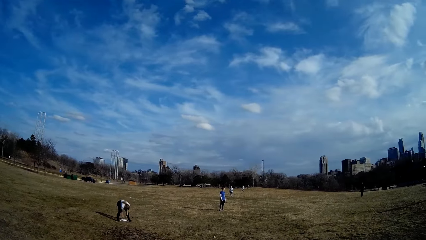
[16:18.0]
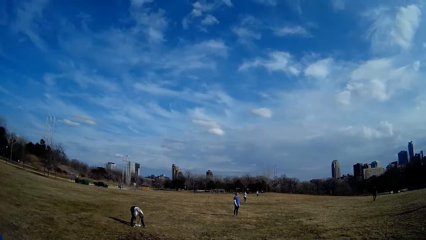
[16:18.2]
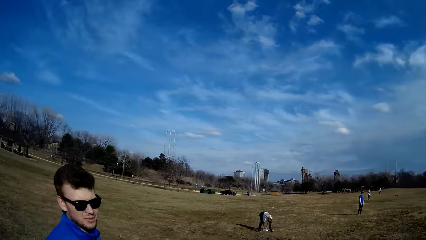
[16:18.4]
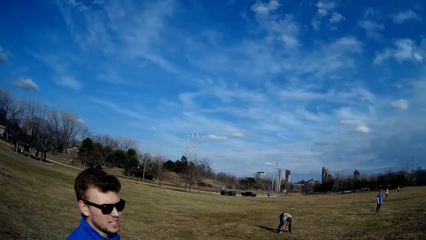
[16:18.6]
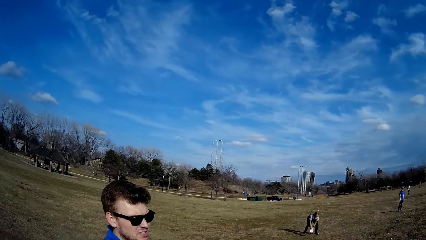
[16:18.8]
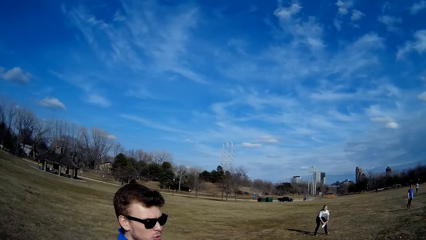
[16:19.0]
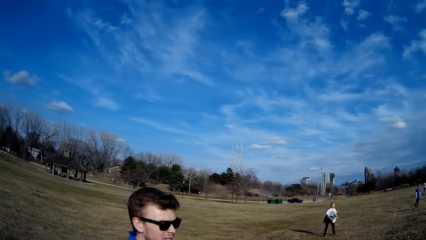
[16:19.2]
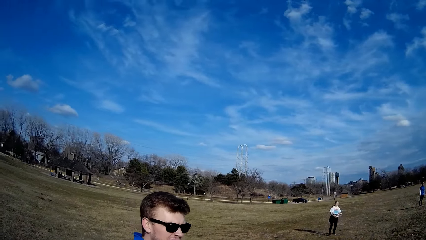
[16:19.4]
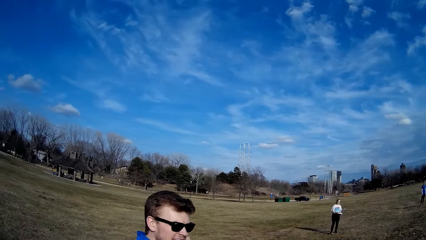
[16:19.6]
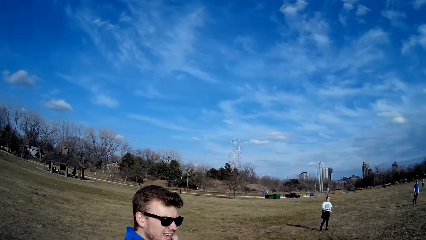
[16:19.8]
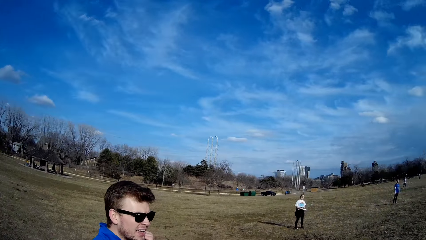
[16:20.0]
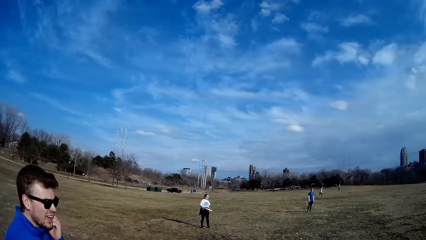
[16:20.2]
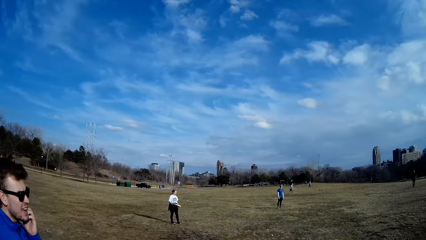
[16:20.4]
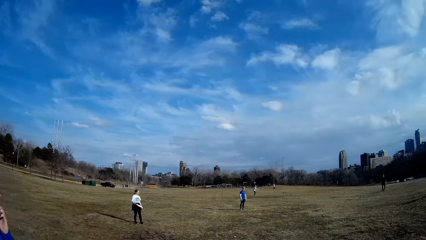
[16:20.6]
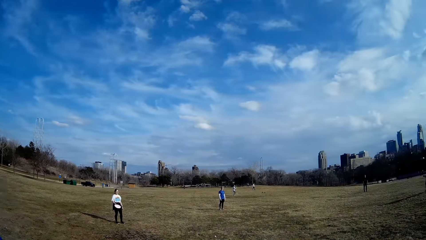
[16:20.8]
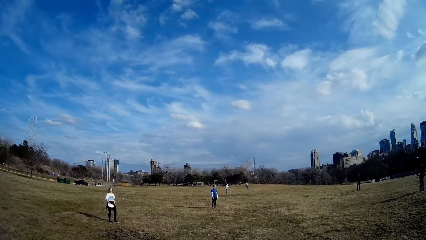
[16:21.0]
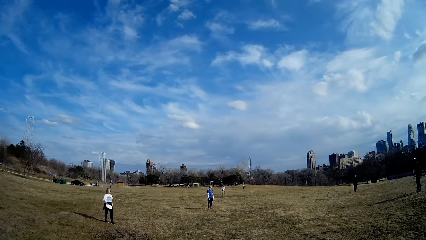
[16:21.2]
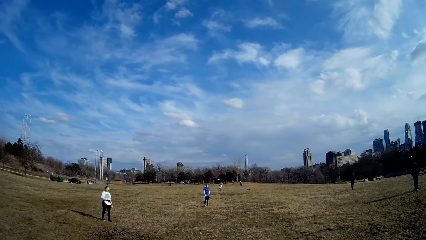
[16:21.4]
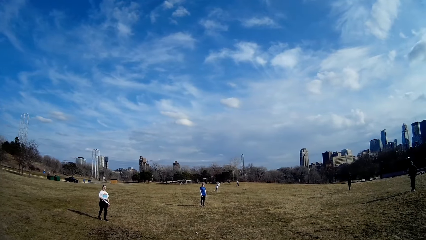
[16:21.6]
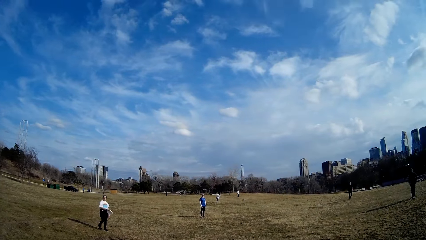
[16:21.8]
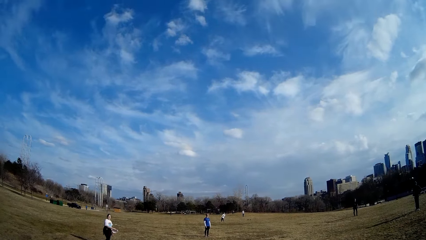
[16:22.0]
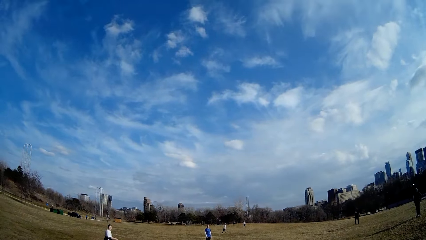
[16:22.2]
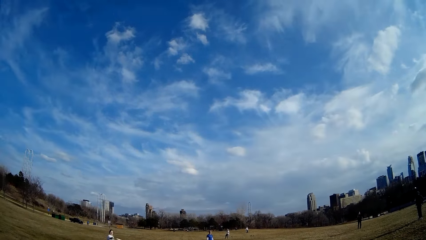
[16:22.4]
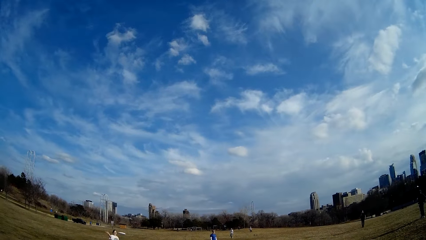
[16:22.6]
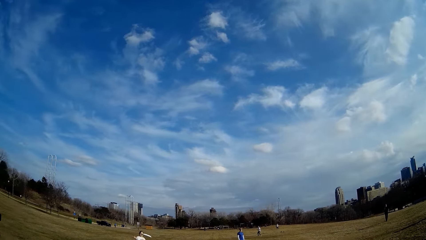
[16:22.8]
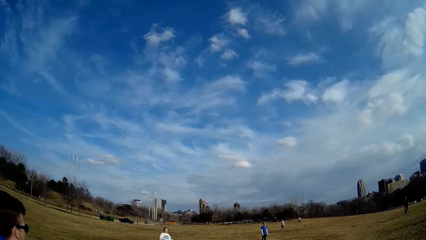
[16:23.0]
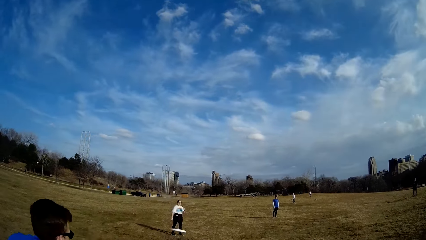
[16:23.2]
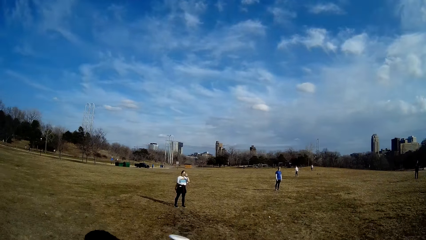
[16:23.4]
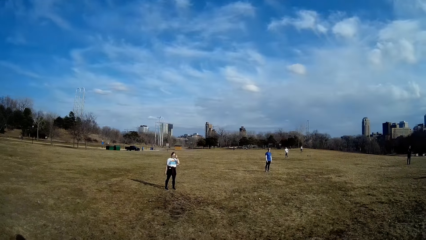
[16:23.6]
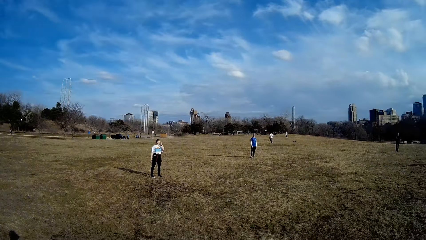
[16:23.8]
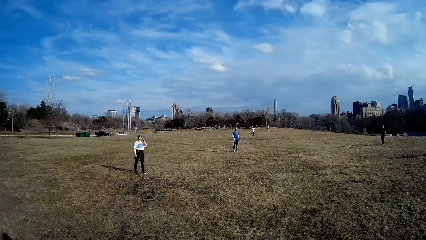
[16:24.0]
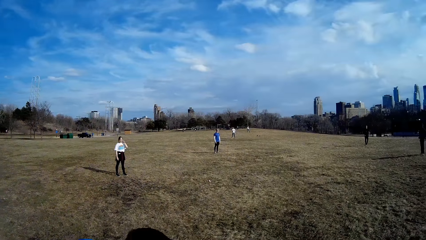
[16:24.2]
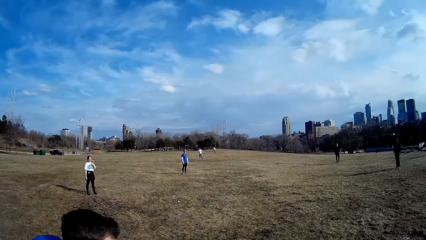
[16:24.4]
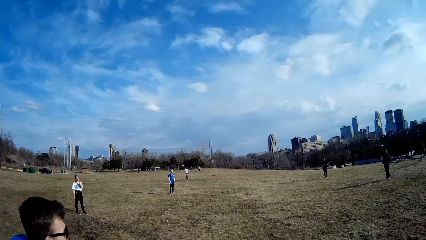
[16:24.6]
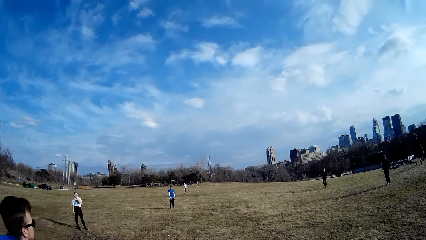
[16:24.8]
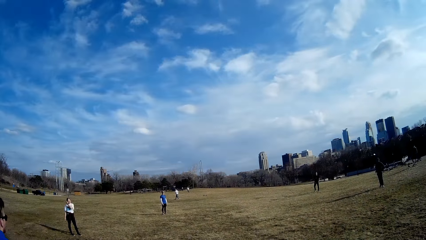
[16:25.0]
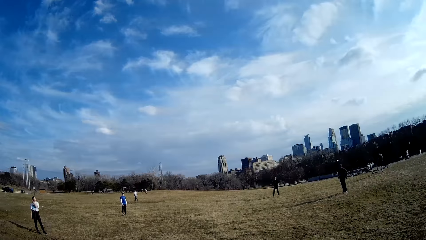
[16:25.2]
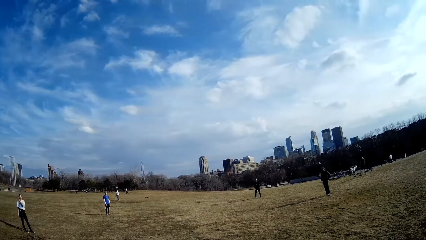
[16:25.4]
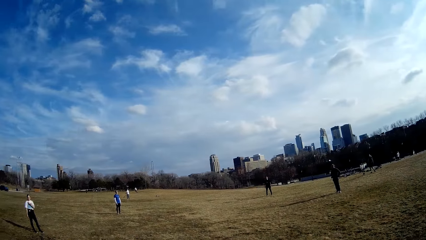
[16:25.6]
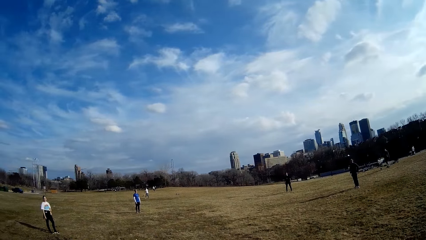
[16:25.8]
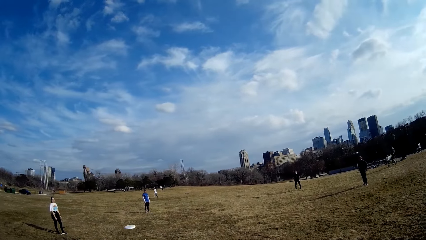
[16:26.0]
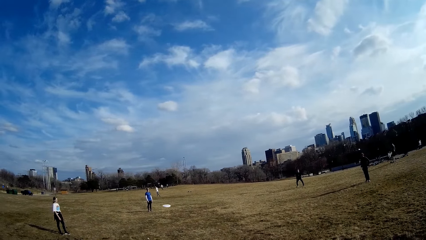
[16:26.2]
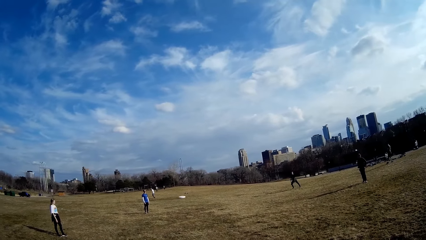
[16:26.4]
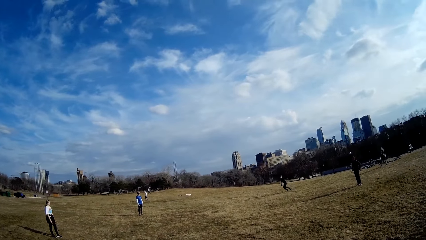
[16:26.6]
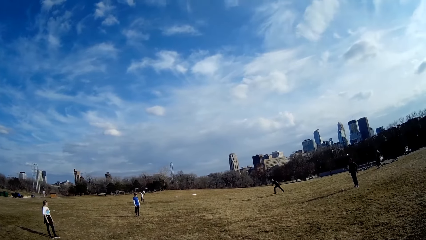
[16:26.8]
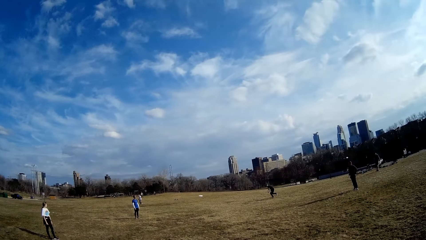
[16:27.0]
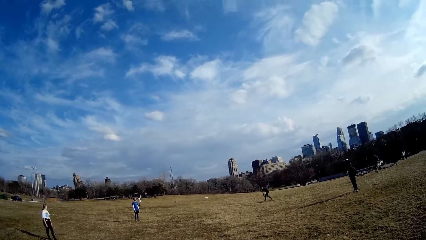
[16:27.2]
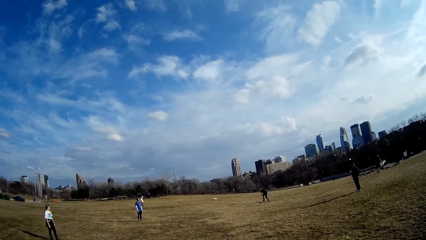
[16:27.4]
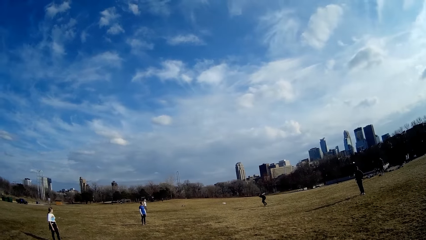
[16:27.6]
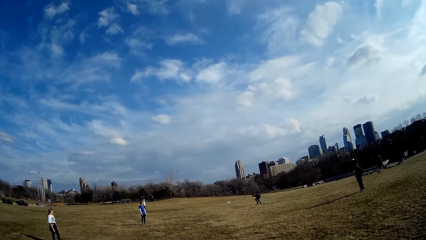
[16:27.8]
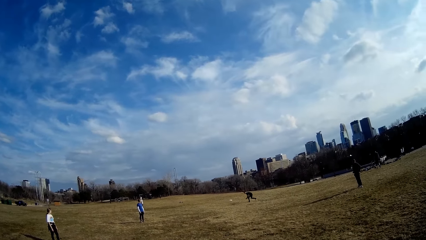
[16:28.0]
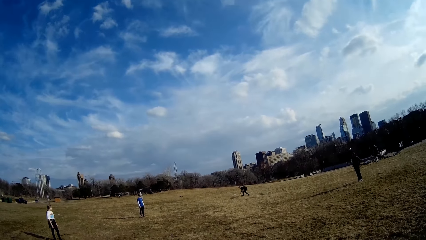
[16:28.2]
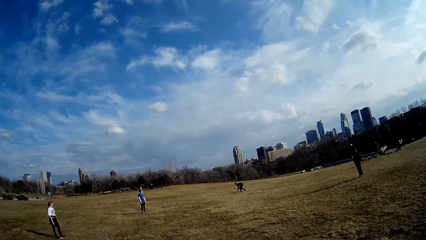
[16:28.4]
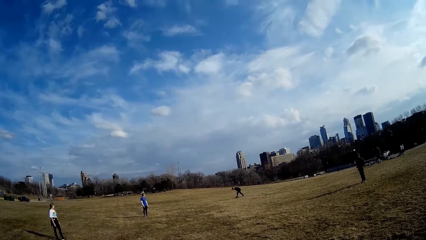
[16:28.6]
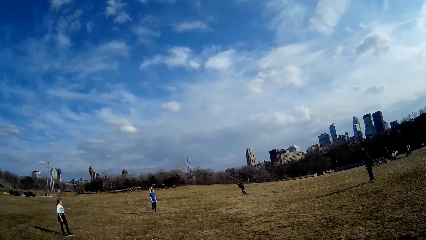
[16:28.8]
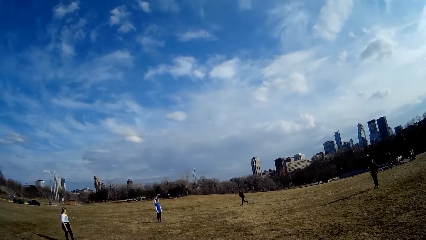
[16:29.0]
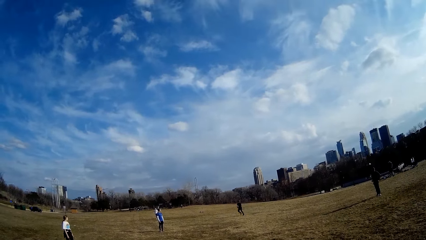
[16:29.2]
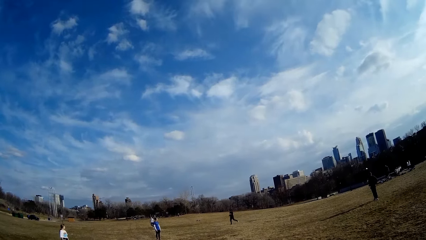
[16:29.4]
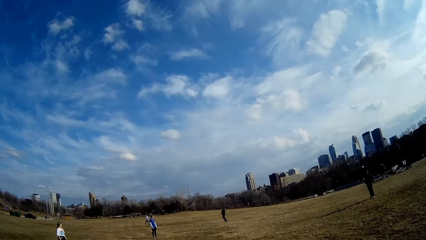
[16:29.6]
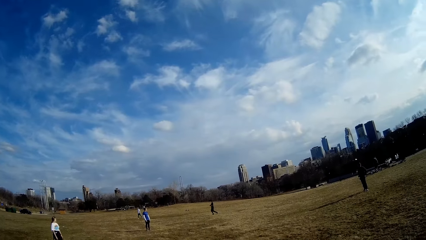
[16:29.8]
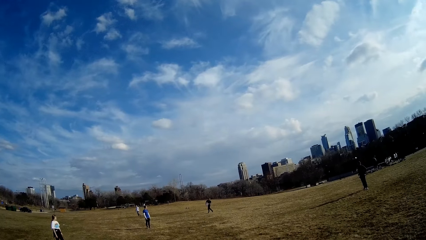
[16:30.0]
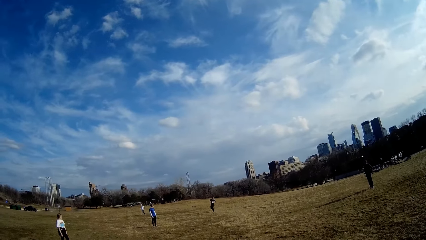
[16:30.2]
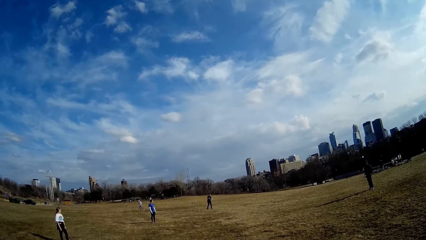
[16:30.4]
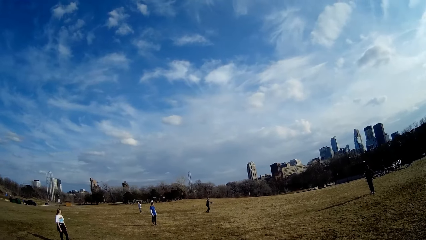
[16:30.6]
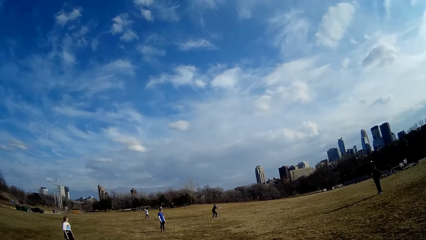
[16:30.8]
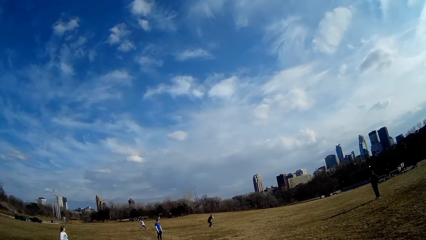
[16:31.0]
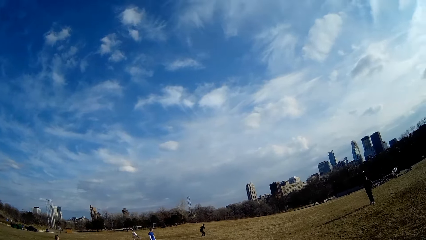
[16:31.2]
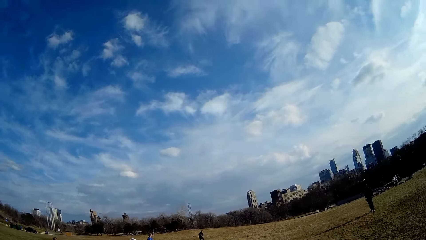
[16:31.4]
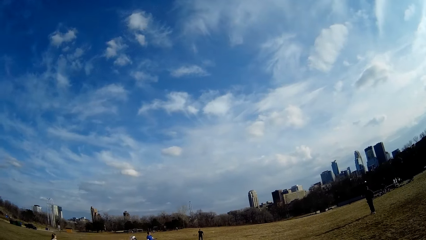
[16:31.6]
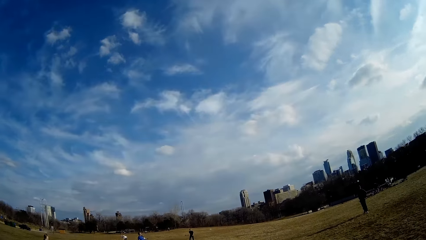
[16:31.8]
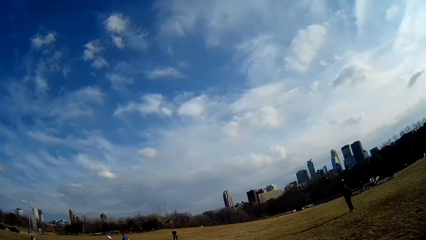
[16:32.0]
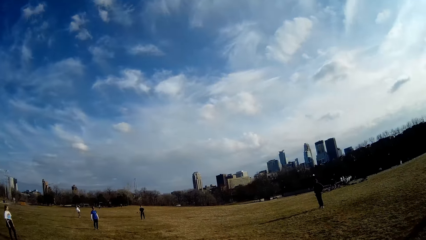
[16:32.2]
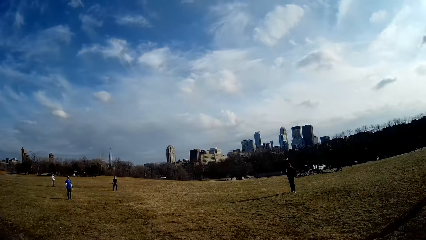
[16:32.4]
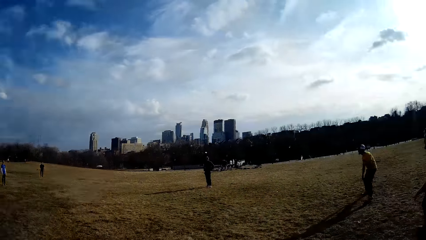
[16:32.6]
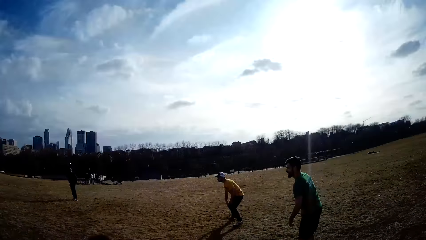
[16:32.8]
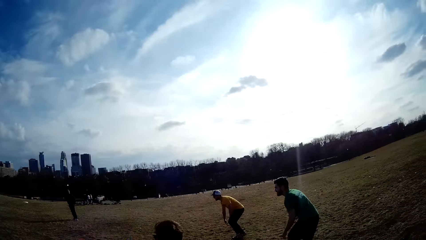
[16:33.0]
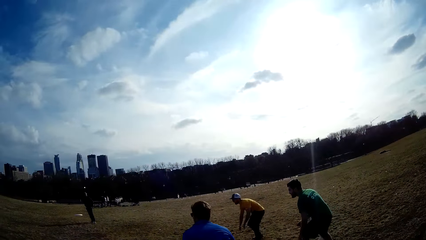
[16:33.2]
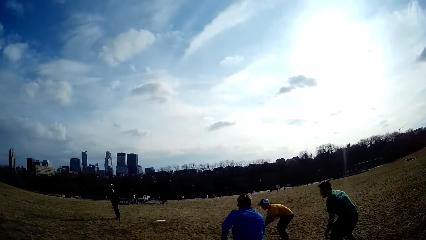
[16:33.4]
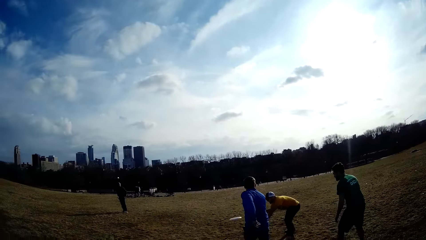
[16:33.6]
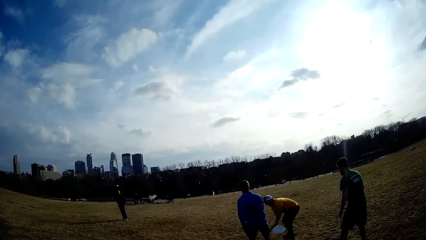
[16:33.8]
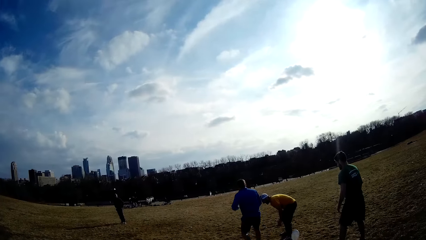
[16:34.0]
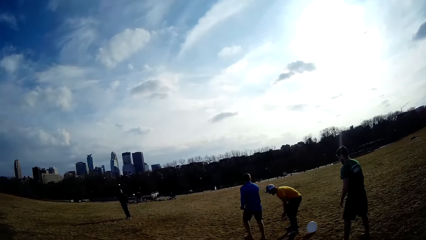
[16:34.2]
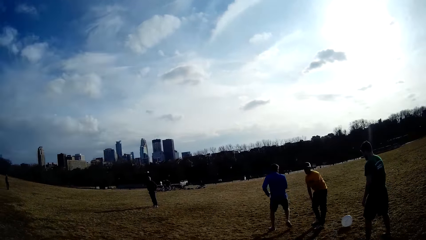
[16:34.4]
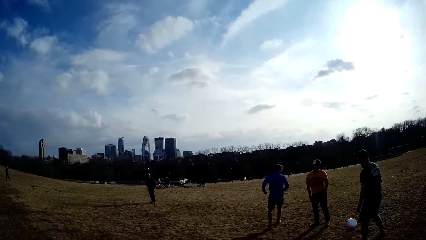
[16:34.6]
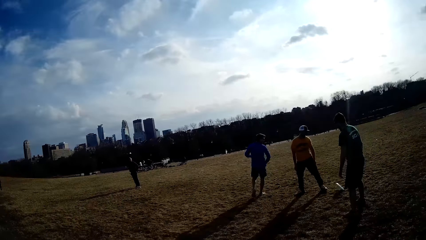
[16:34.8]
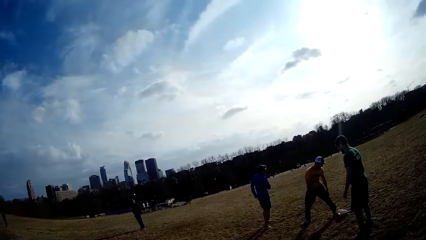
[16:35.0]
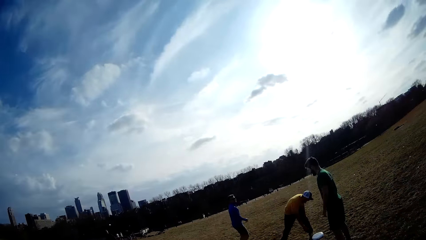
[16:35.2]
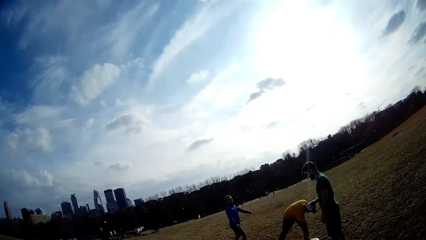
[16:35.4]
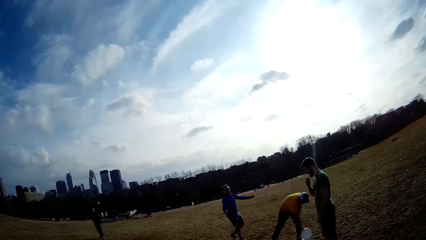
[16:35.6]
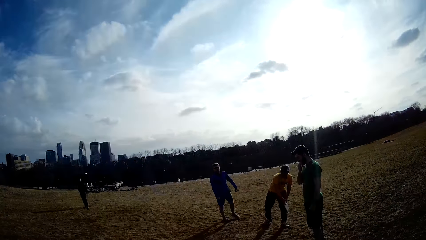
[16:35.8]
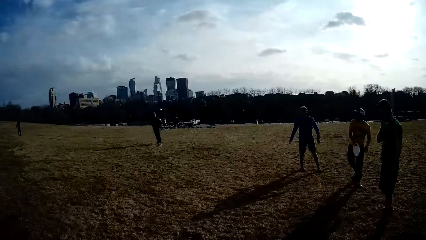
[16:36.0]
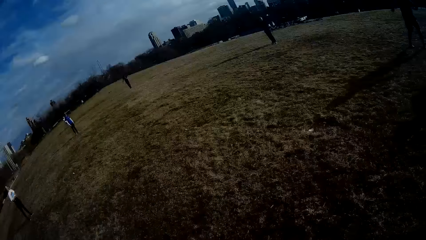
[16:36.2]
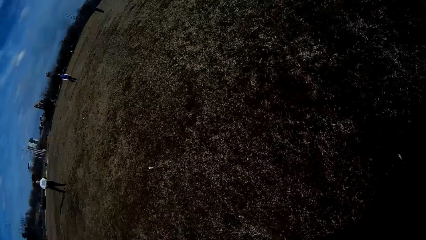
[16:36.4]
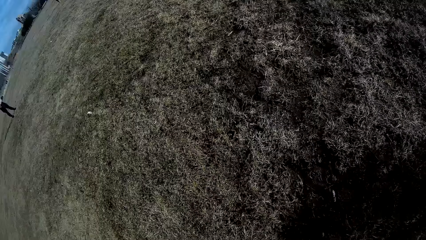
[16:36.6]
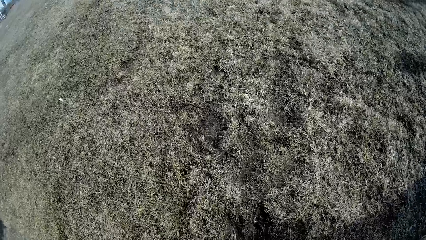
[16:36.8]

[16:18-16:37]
The woman picks up the slate or flying plate from the ground. The woman stands with the plate in her hands. A man hits a cricket ball with a bat. The woman throws the slate in the air. Another man picks the fallen flying plate and throws the flying plate. A third man catches the slate in the air, runs with the flying plate in his hands, and throws the slate in the air. A fourth man makes for the slate in the air. The second man runs towards the flying plate. The fourth man picks up the slate from the ground.
